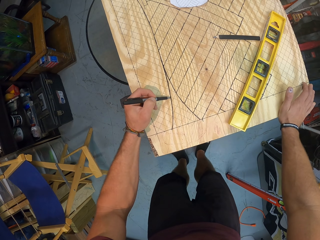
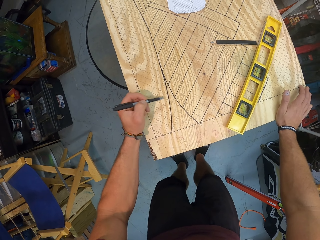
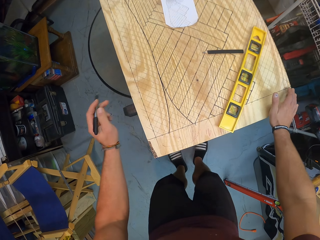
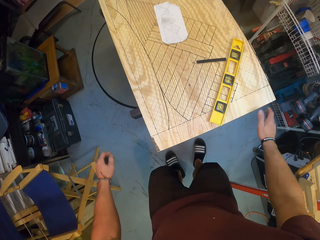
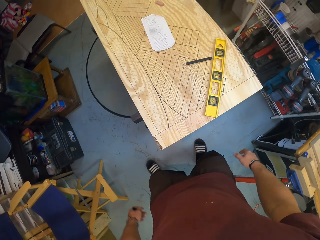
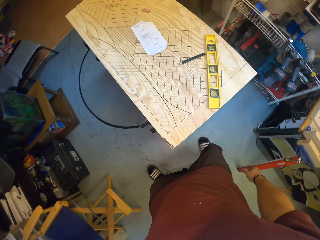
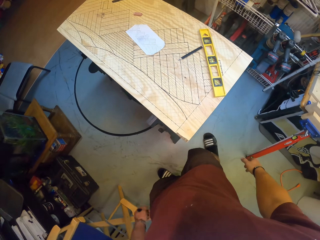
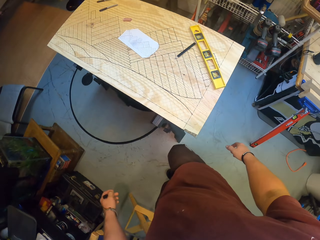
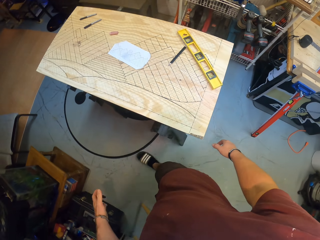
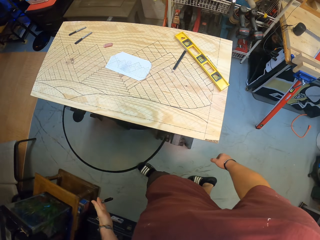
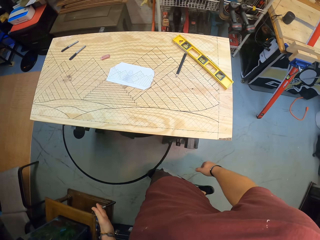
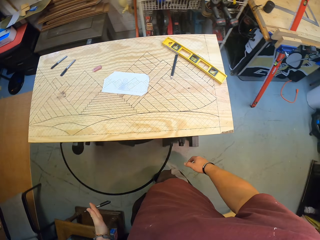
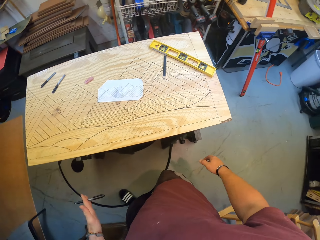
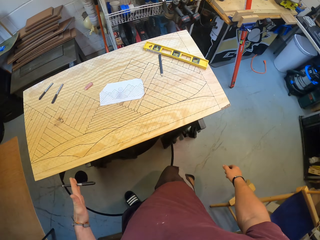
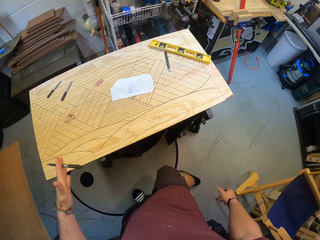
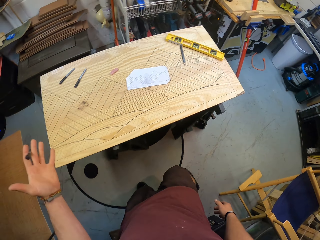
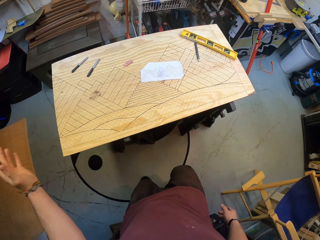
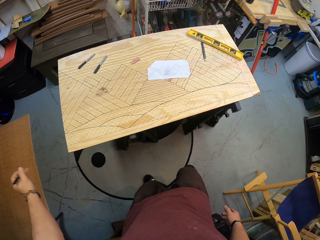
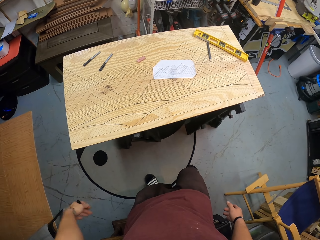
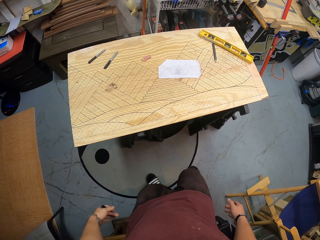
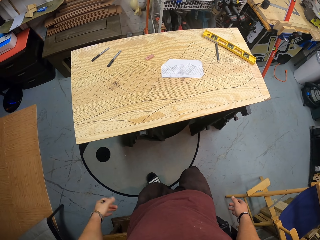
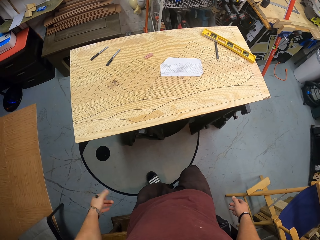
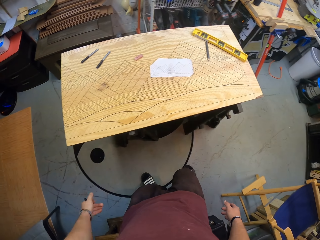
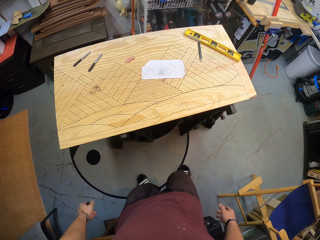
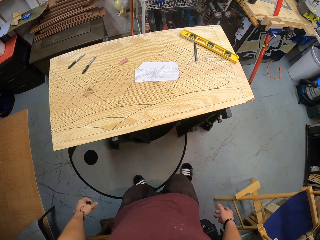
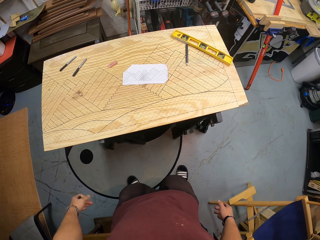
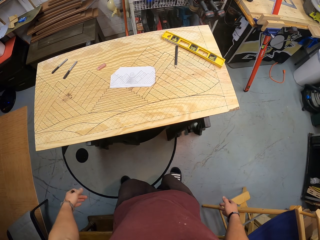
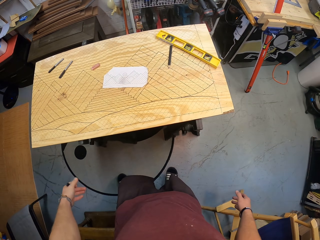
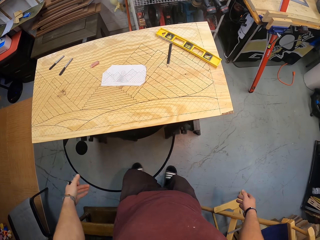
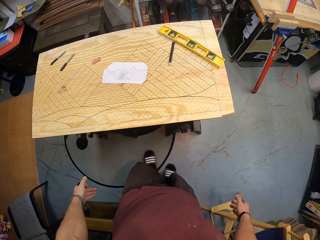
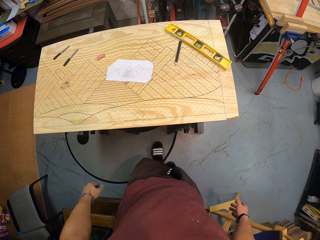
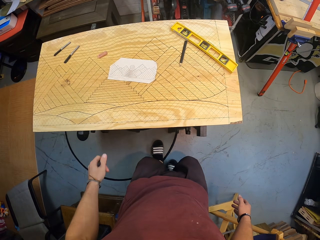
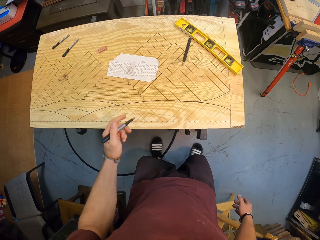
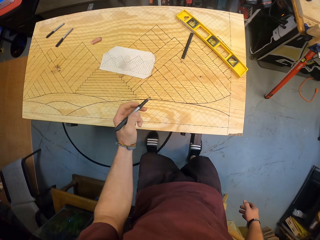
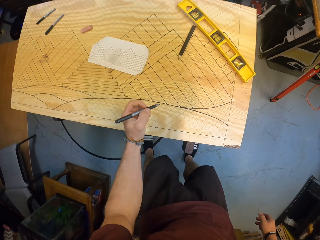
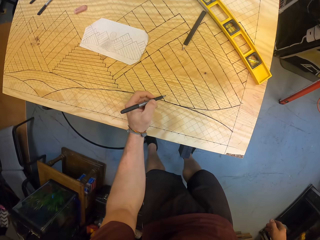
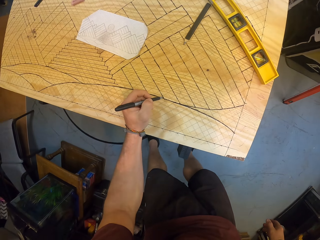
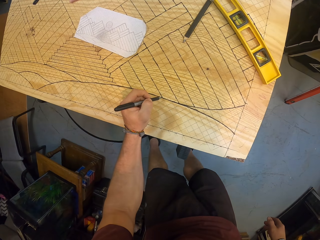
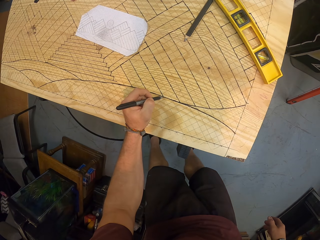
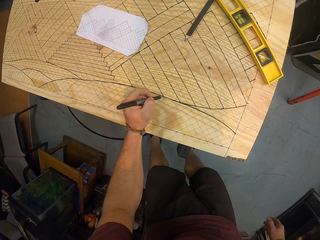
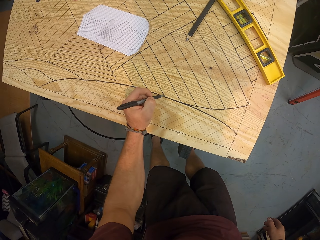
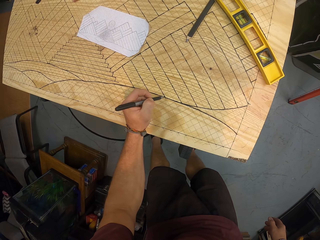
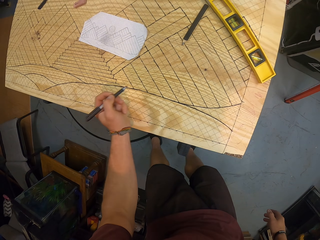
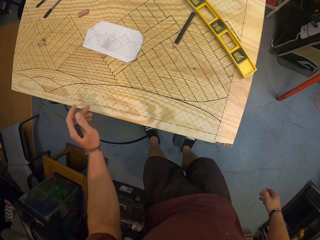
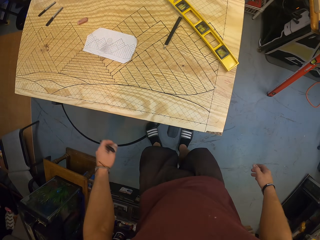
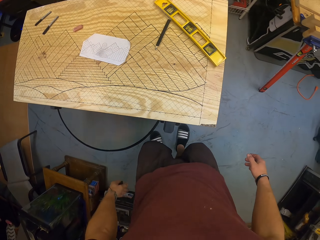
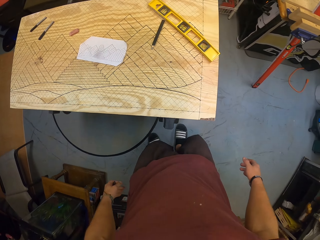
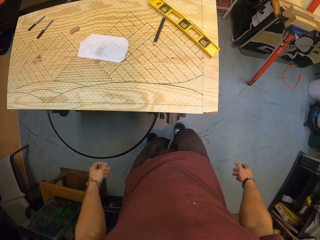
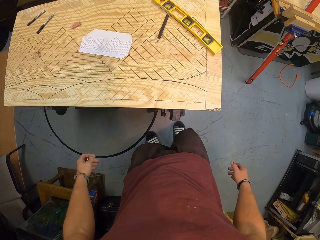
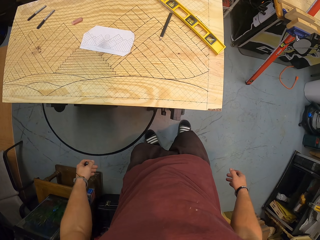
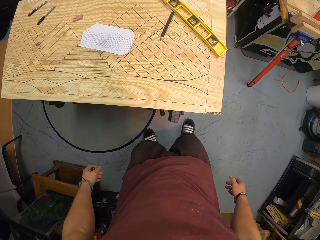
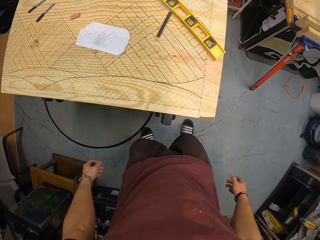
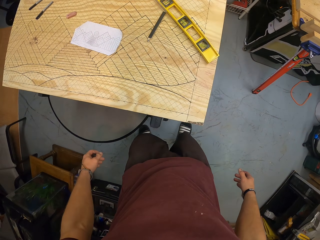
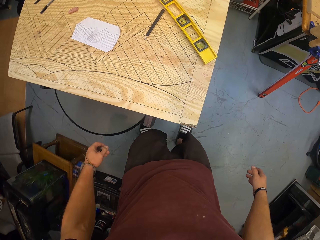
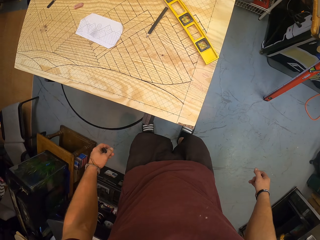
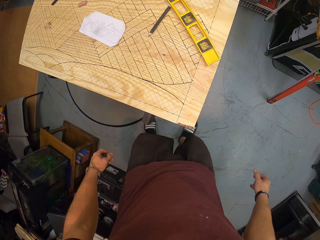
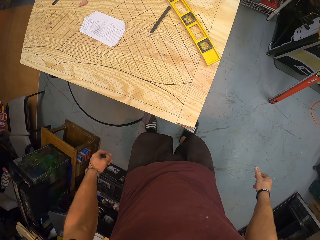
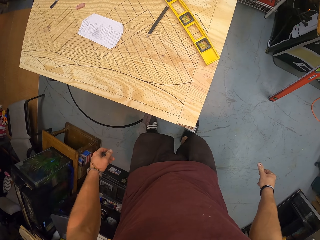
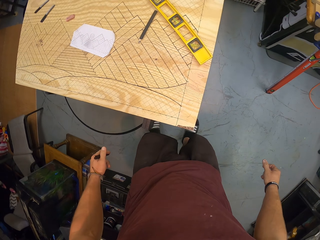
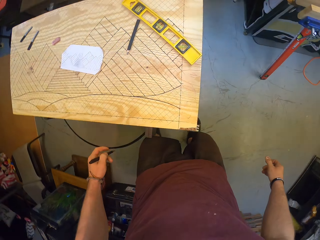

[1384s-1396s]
The camera wearer moves around a piece of wood. He shakes the pen in his left hand. He wiggles his left hand. He marks the piece of wood with the pen in his left hand. He puts down his left hand.

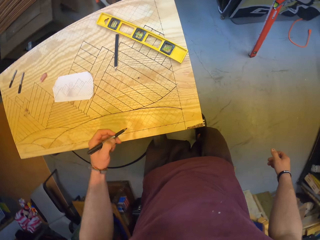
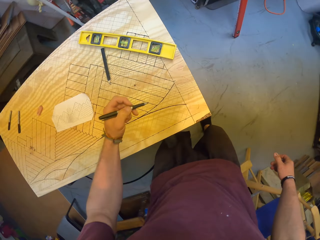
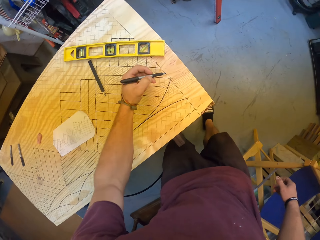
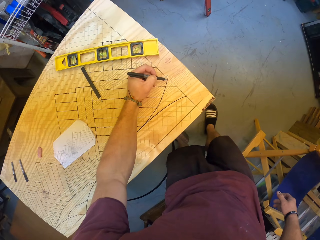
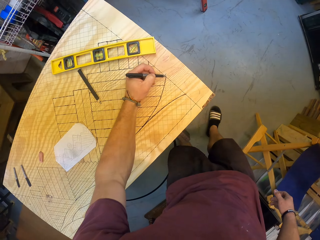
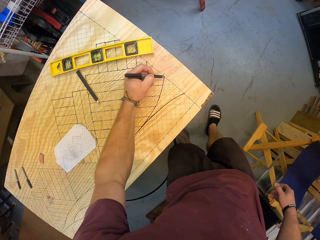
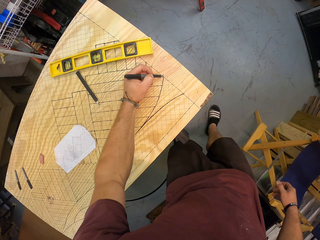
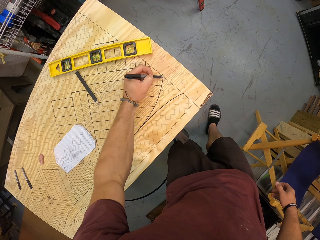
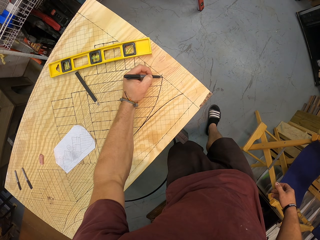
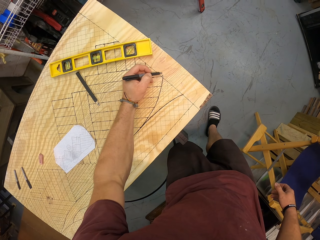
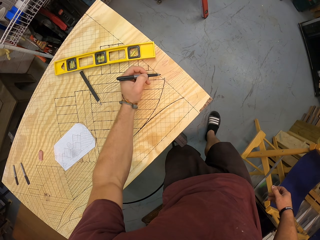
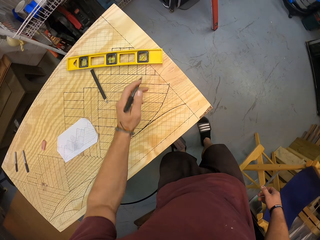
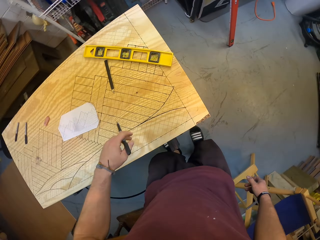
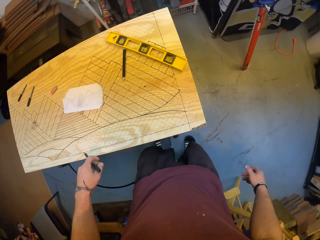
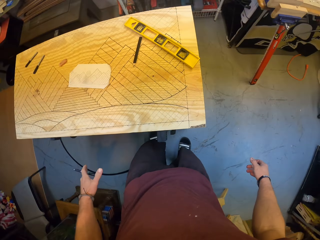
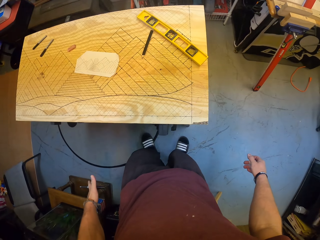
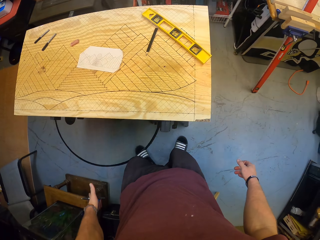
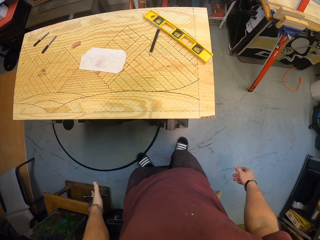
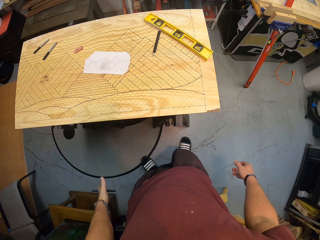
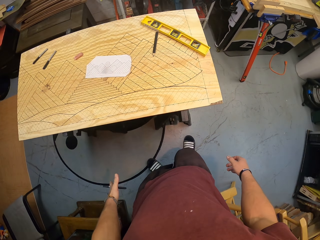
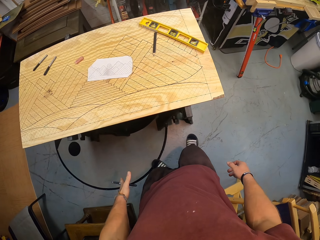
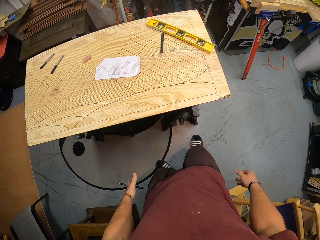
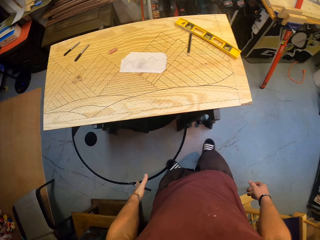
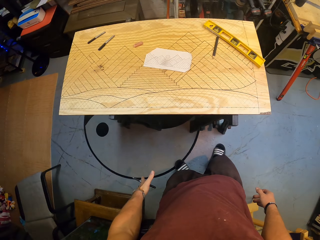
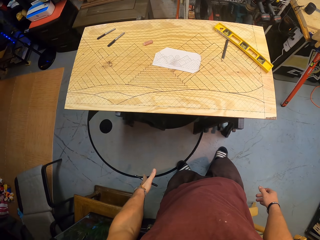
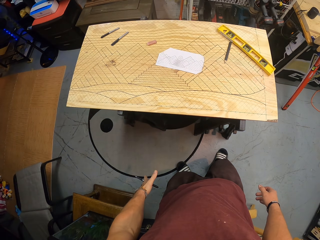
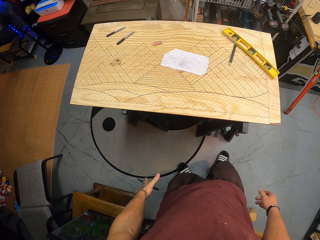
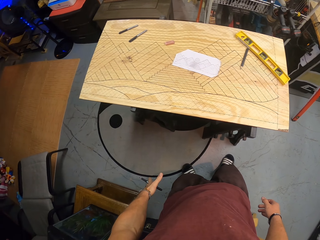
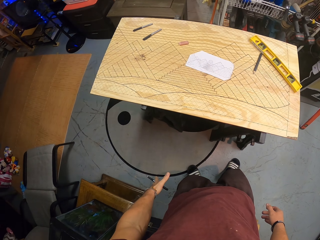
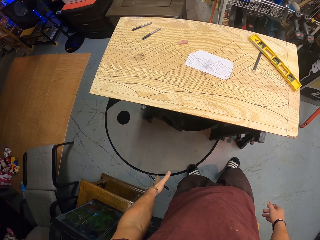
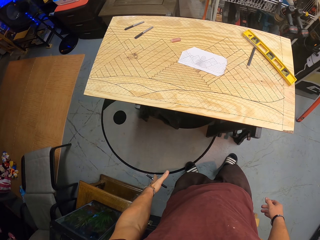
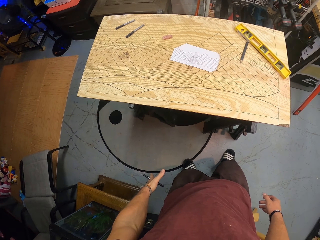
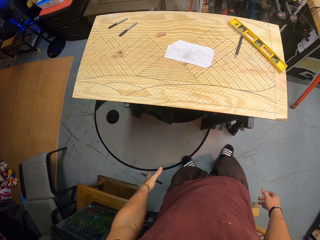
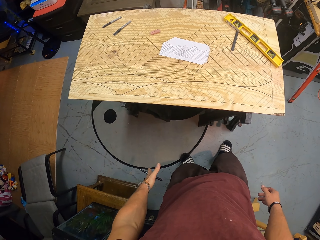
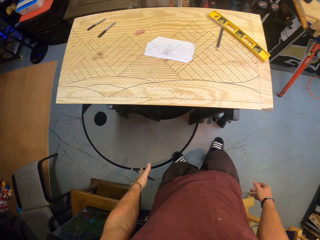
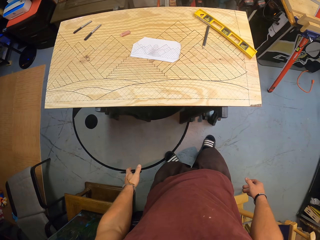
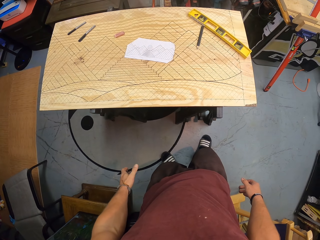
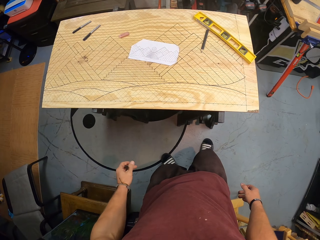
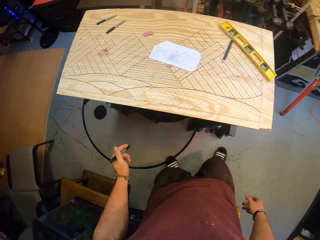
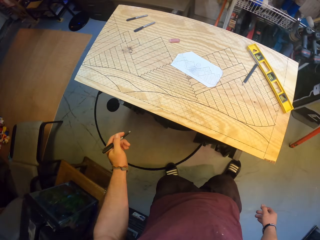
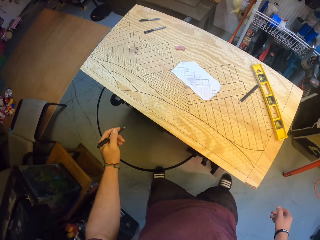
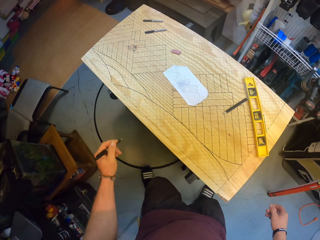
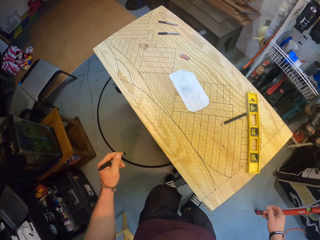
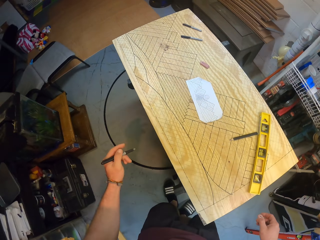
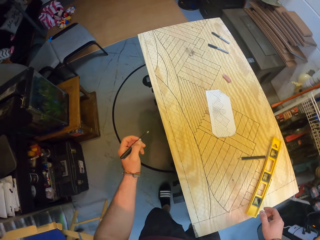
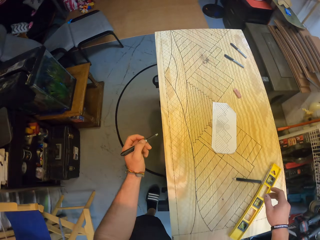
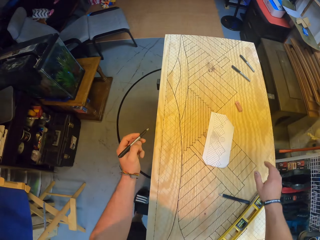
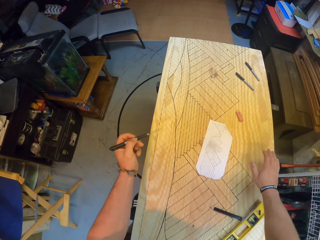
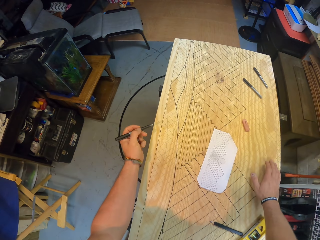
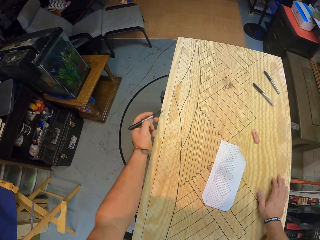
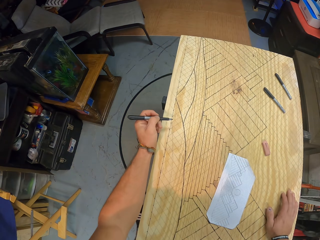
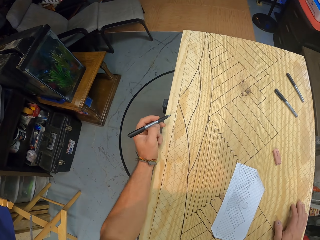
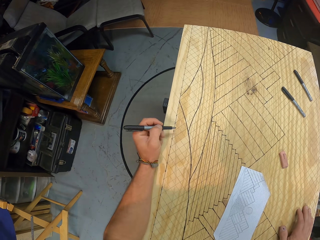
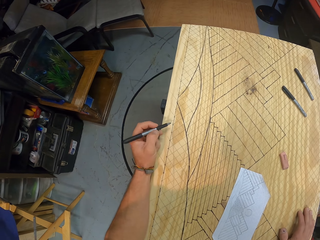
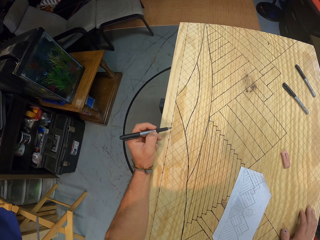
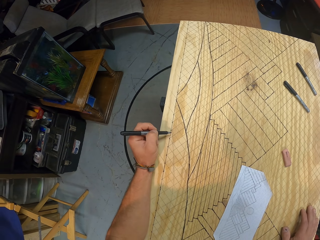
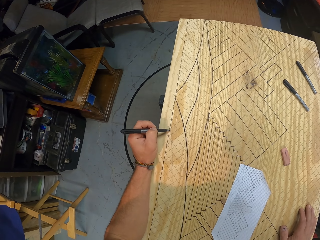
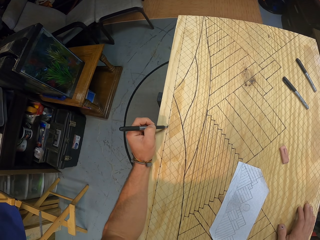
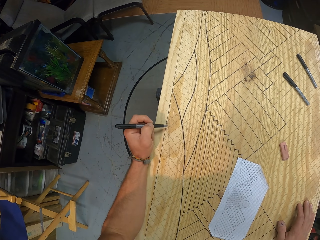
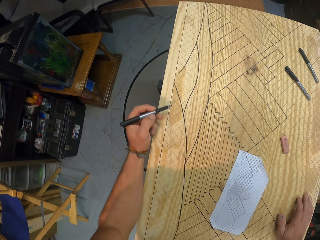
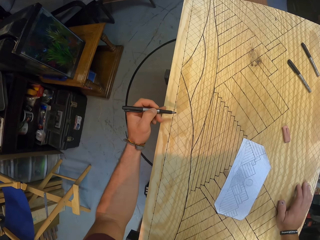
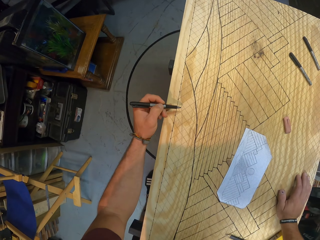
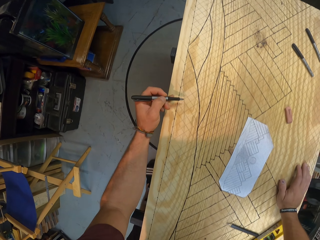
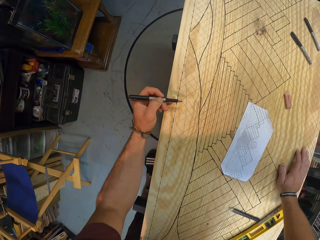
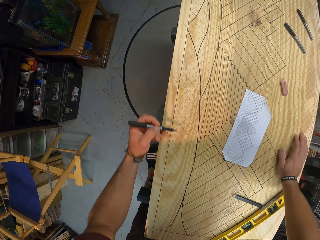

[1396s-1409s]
The camera wearer marks the piece of wood with the pen in his left hand. He puts down his left hand. He looks around. He places his right hand on the piece of wood. He lowers his left hand. He marks the piece of wood with the pen in his left hand.
